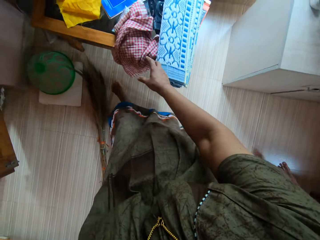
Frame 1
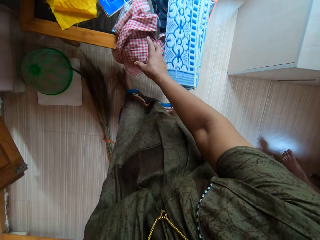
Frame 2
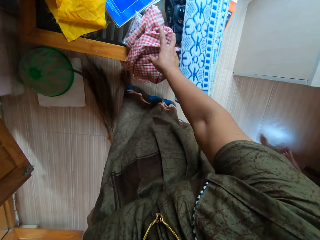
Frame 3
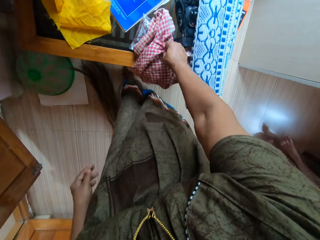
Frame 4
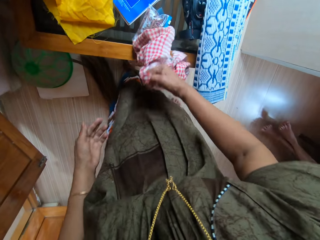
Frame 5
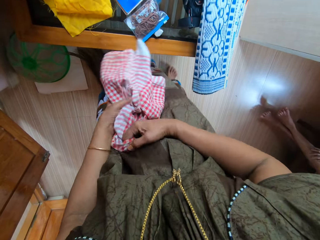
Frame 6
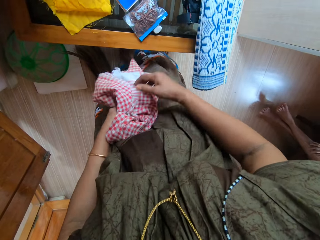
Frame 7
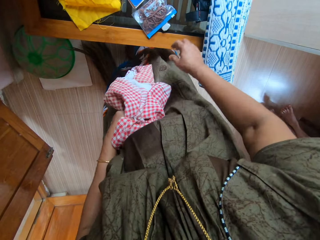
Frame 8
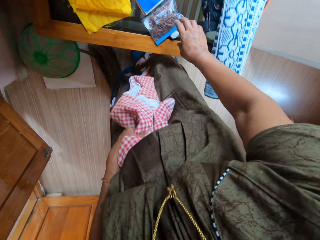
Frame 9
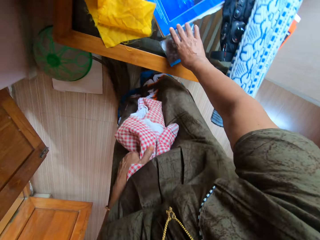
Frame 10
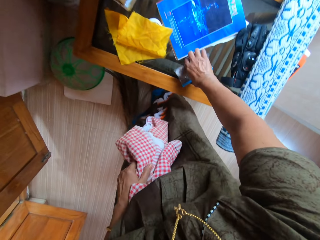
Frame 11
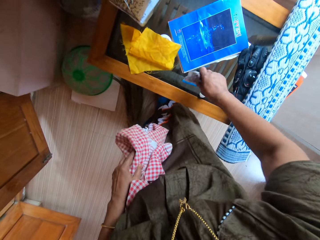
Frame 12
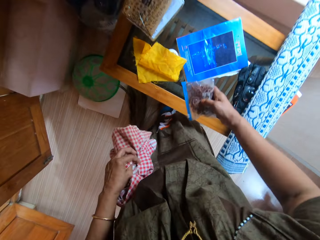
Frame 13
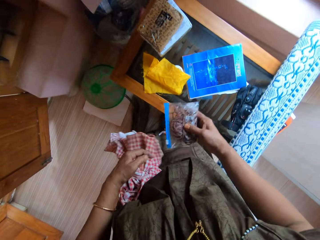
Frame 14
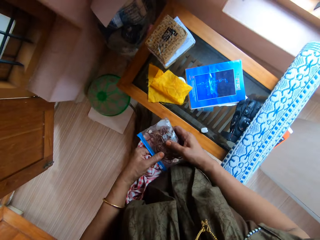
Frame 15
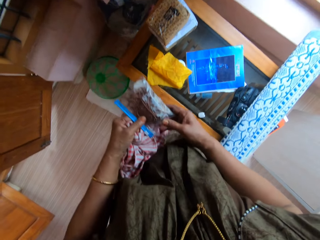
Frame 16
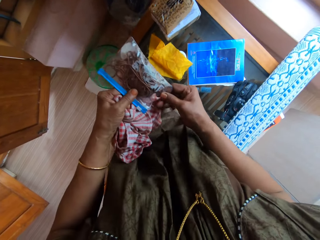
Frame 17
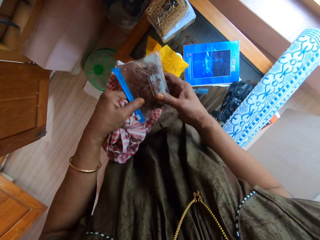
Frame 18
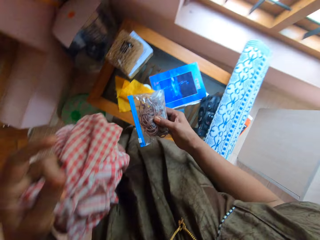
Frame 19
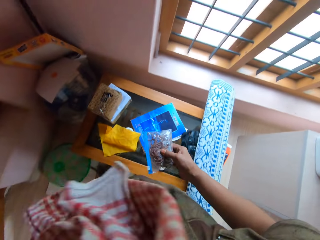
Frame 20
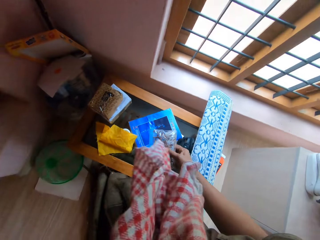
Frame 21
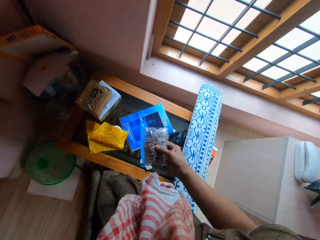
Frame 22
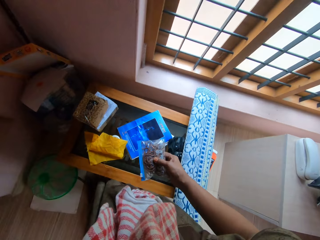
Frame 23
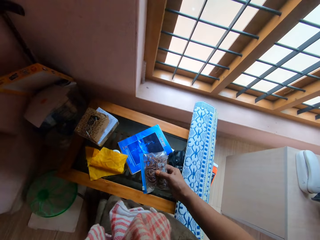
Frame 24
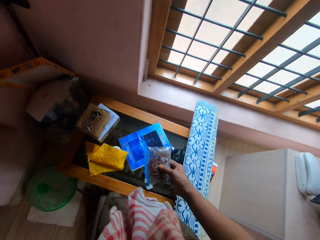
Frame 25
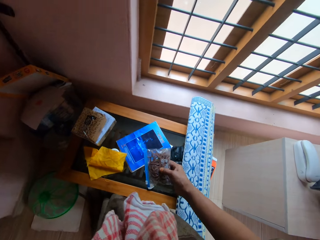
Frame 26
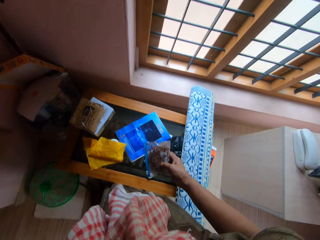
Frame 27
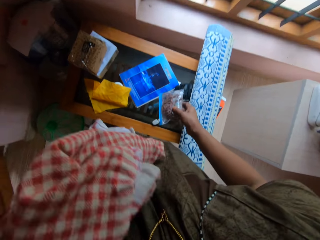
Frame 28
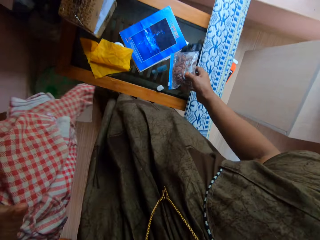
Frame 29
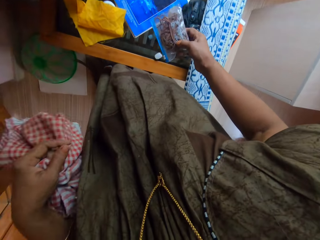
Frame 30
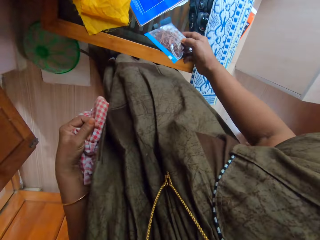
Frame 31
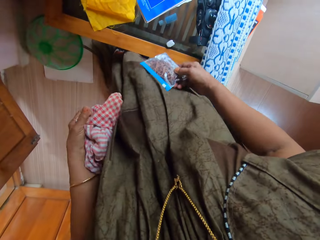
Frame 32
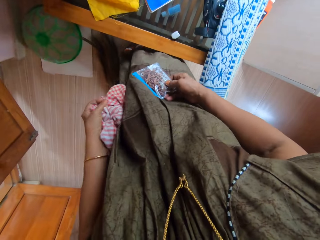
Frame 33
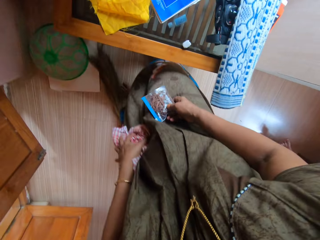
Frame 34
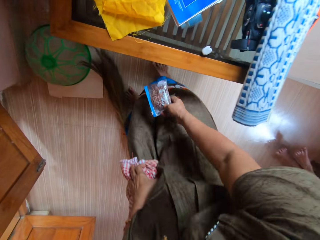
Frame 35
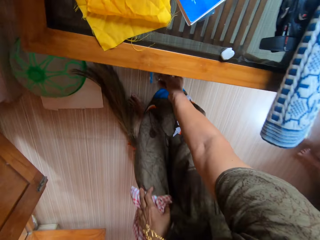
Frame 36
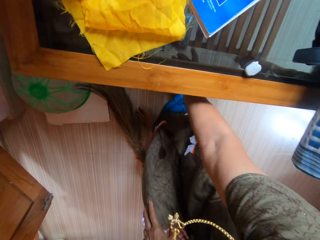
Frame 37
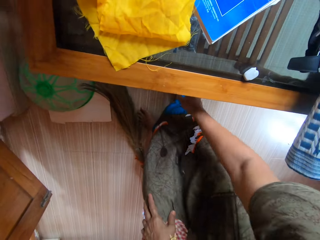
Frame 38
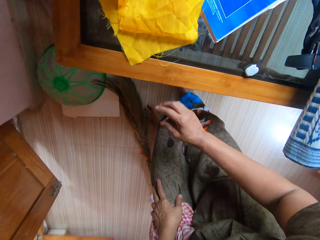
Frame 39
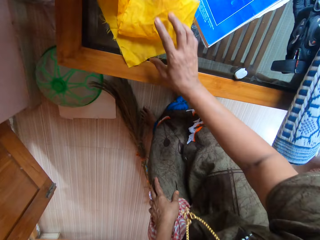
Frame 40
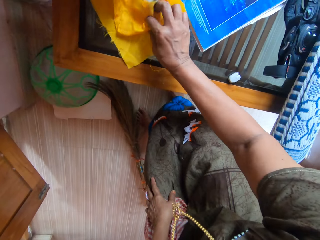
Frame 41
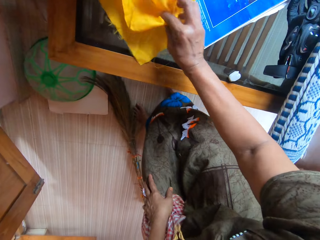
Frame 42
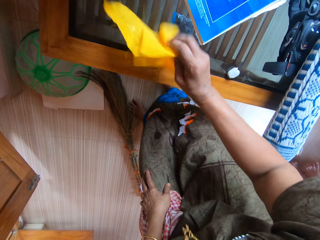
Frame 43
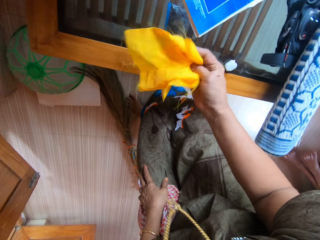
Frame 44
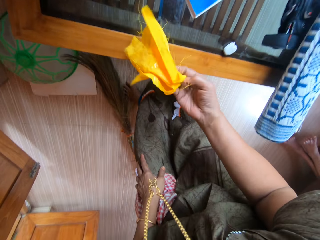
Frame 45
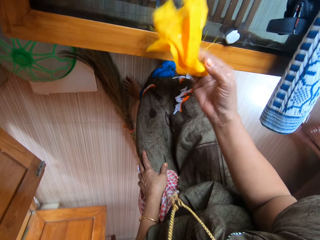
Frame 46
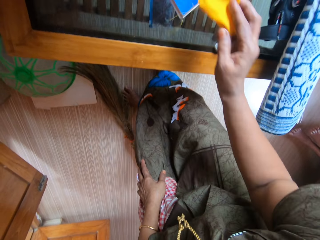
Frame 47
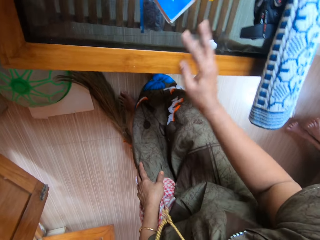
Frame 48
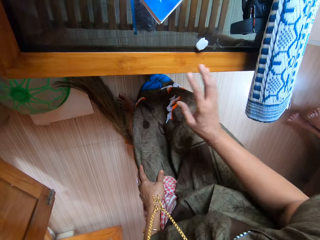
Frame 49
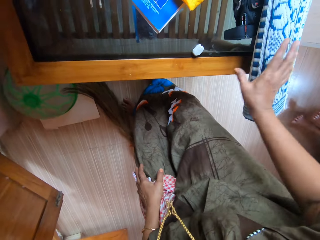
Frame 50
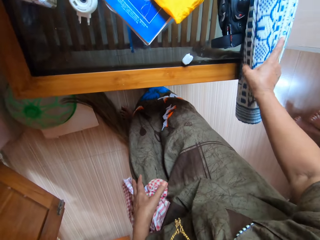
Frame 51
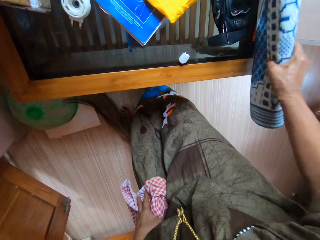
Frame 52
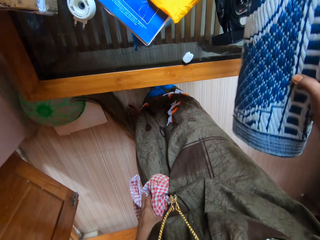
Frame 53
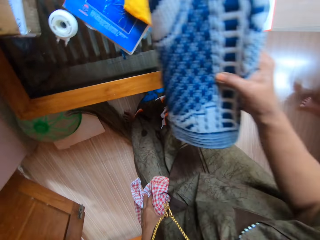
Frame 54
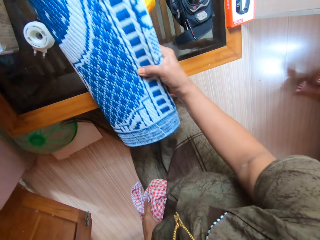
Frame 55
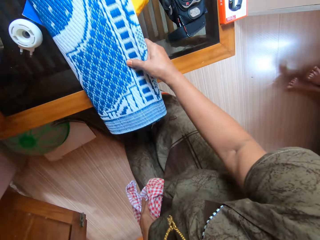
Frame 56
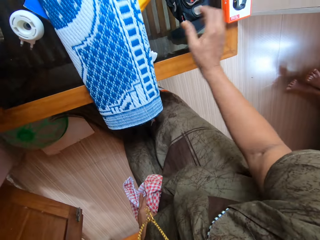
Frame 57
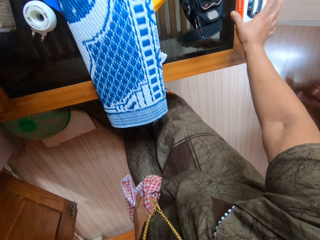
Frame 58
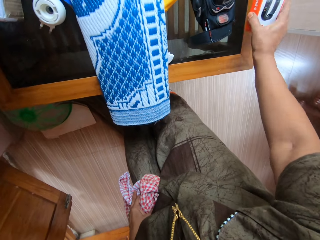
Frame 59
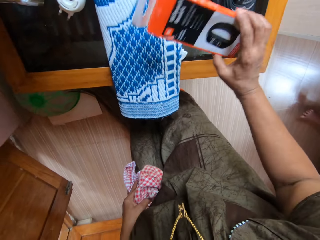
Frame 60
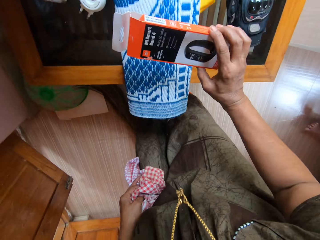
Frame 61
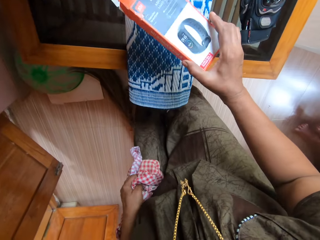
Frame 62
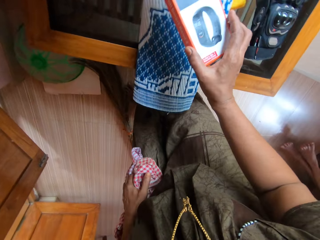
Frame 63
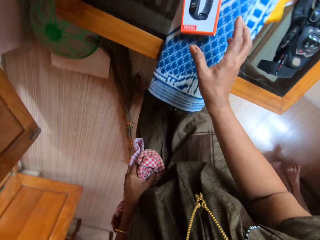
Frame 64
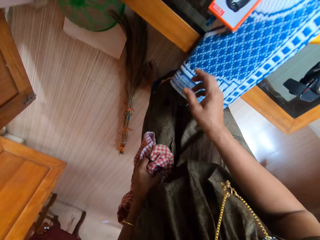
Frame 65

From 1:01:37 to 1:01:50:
The camera wearer picks up a piece of cloth on a table with her right hand. She passes the piece of cloth from her right hand to her left hand. She picks up a pack of rubber bands on the table with her right hand. She touches the pack of rubber bands with her left hand. She wipes her face with the piece of cloth. She drops the pack of rubber bands under the table. She grabs a yellow cloth on the table with her right hand. She drops the piece of yellow cloth on the table. She picks up a plastic mat on the table with her right hand. She drops the mat on the table. She picks up a wristwatch pack on the table with her right hand.

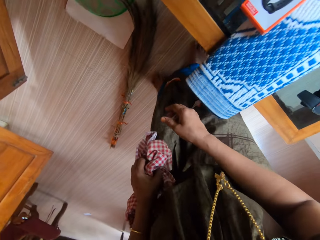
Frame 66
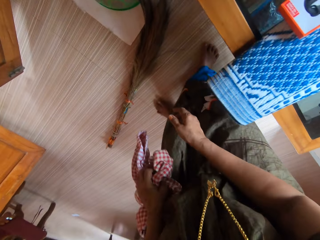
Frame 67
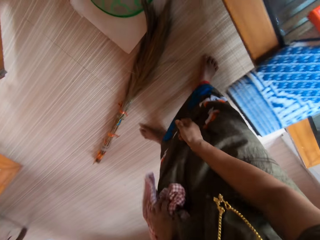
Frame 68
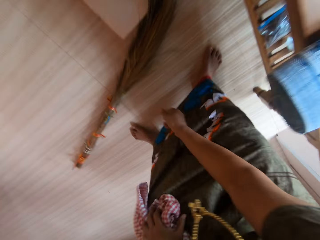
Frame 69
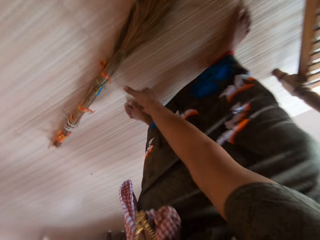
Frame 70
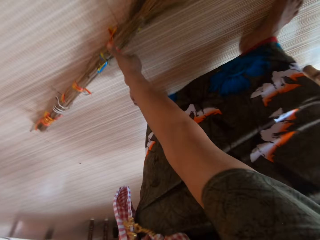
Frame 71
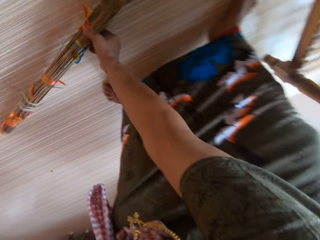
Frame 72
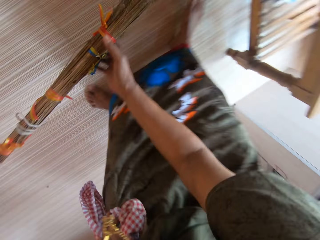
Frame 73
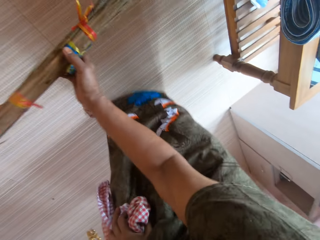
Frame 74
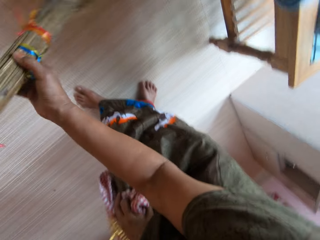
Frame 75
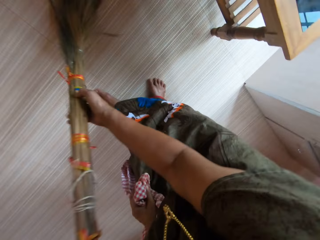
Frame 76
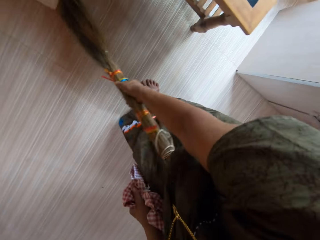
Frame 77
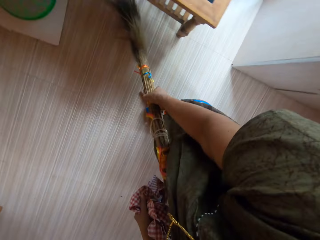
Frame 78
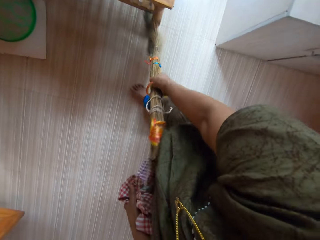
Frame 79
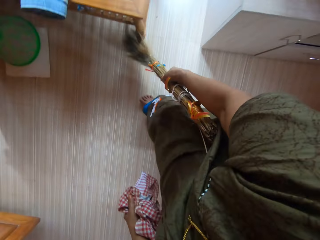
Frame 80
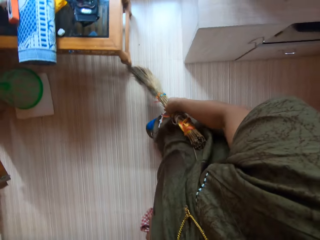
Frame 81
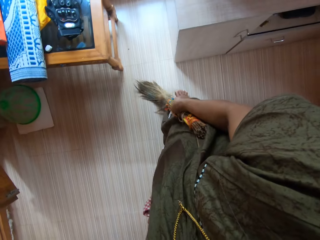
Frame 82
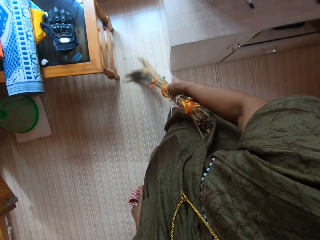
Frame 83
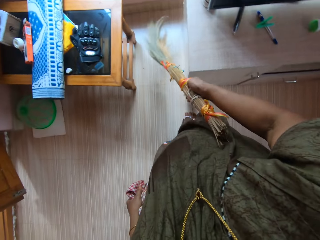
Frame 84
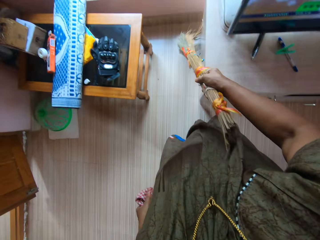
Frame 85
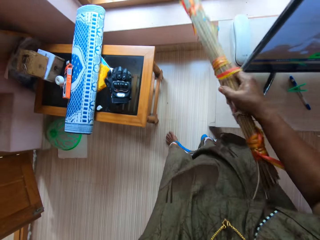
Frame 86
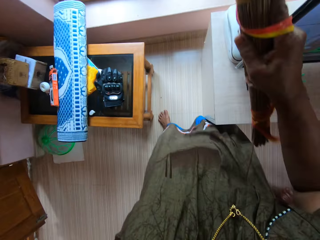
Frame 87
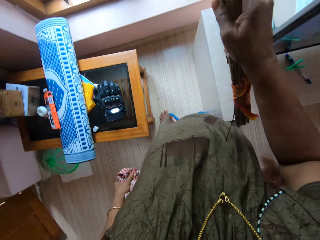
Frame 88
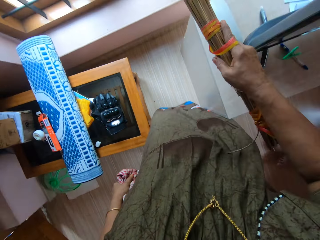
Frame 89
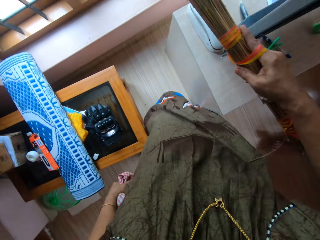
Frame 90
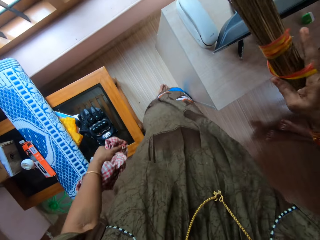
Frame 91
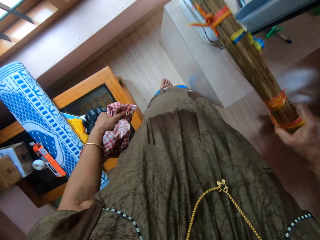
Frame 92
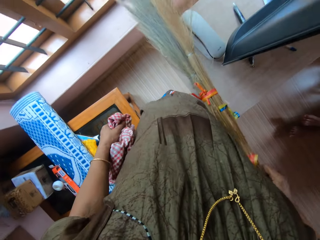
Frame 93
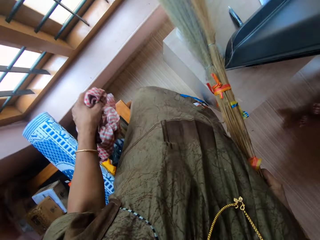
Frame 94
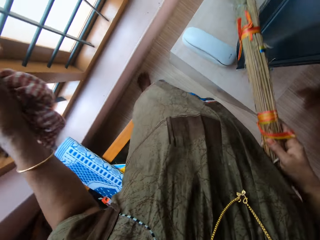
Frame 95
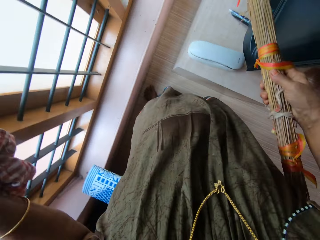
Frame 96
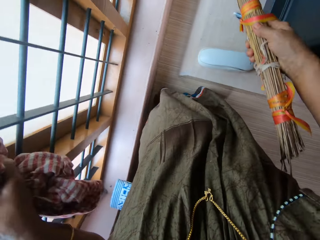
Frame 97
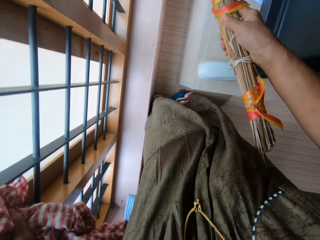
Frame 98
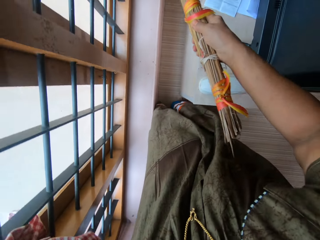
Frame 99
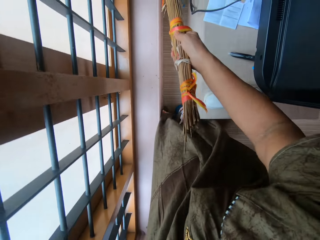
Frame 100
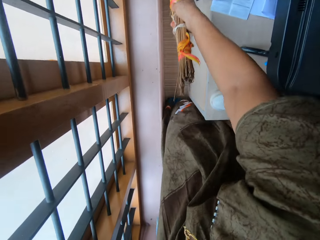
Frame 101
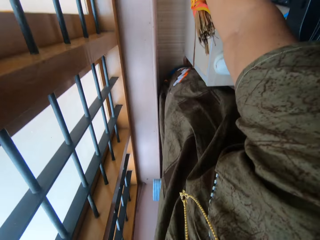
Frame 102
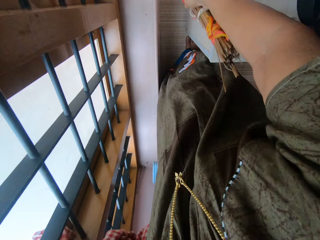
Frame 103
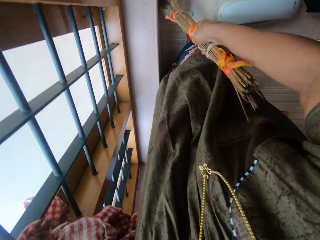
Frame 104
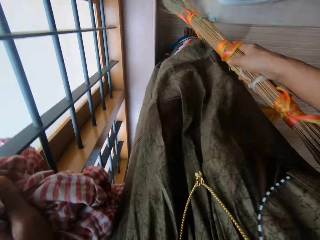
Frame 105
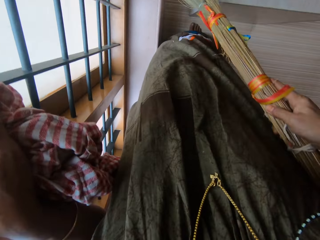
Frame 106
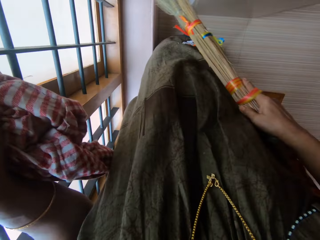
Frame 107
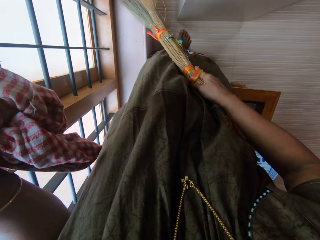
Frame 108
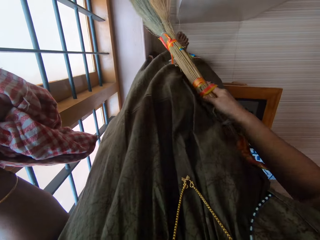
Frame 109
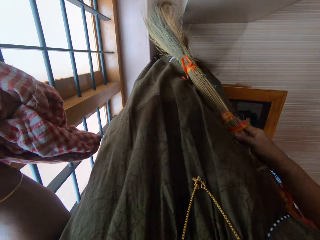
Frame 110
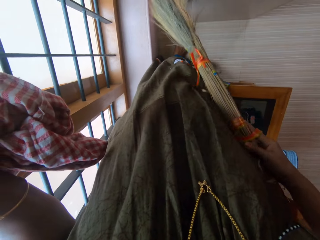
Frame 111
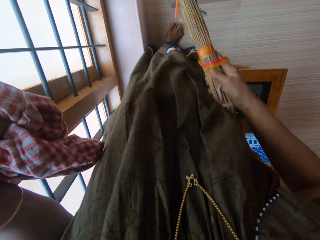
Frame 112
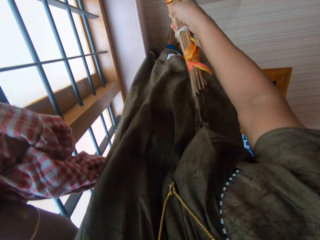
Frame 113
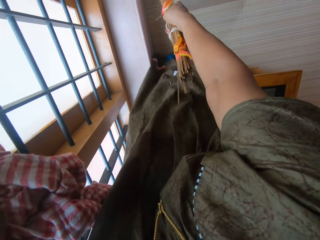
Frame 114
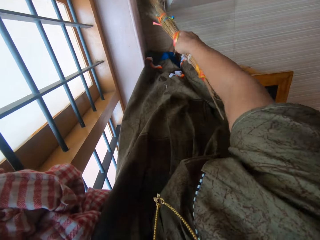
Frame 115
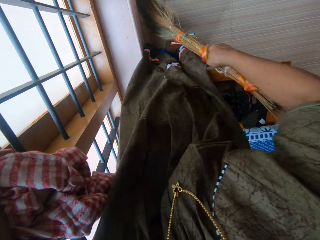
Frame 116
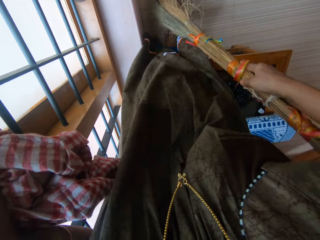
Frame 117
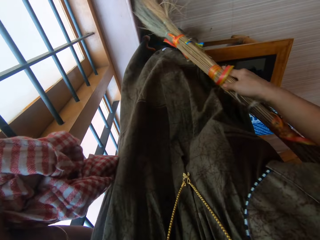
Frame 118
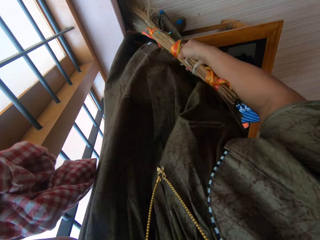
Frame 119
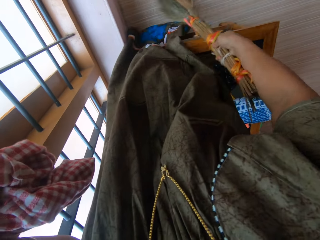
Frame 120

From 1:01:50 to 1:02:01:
The camera wearer drops the wristwatch pack on the mat on the table. She picks up the broom on the floor with her right hand. She walks around the room. She sweeps the floor with the broom. She sweeps the floor with the broom.
